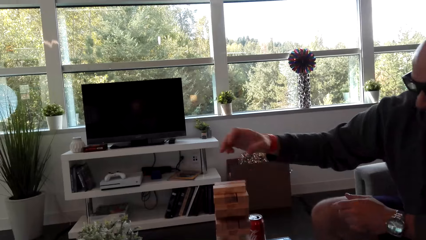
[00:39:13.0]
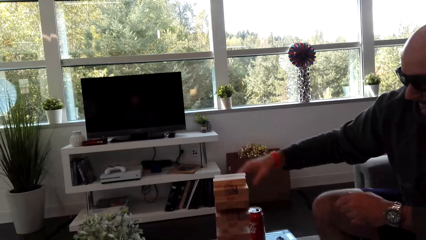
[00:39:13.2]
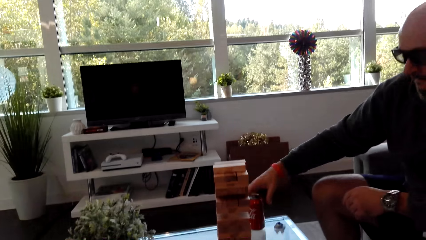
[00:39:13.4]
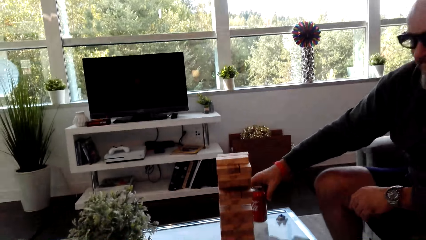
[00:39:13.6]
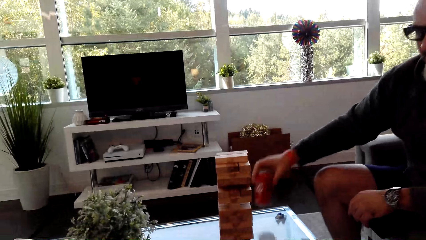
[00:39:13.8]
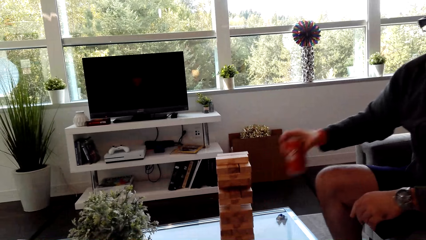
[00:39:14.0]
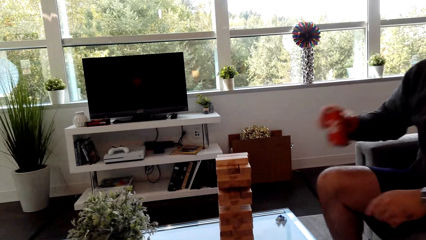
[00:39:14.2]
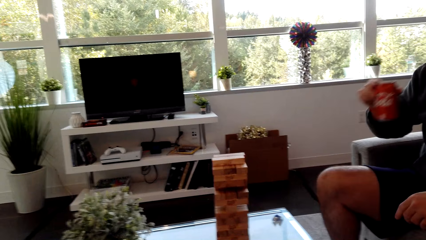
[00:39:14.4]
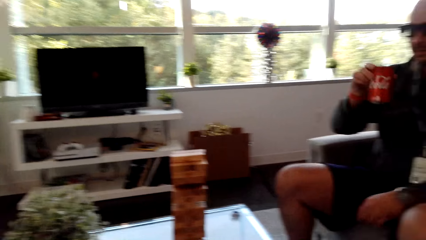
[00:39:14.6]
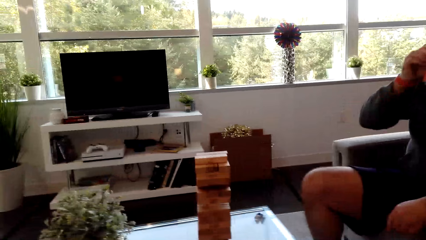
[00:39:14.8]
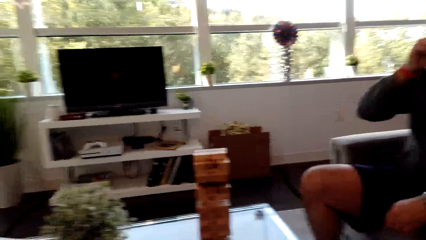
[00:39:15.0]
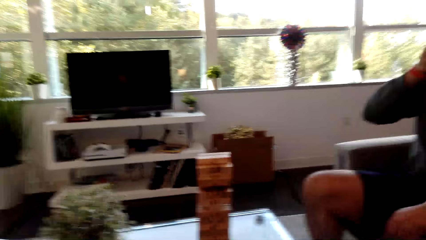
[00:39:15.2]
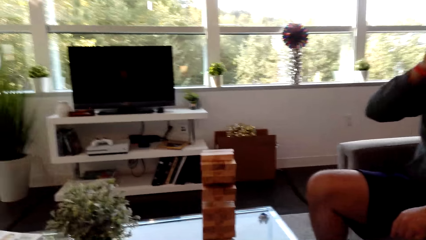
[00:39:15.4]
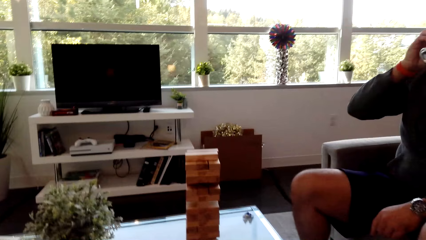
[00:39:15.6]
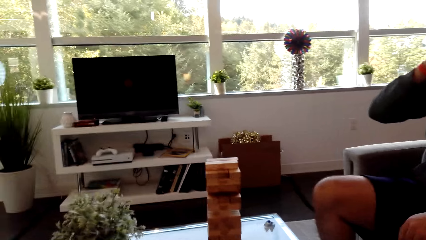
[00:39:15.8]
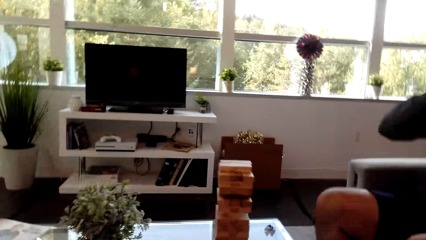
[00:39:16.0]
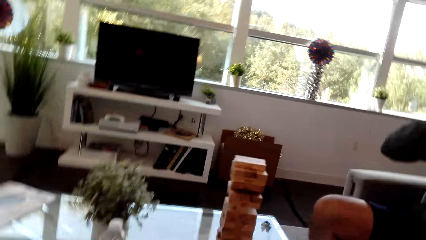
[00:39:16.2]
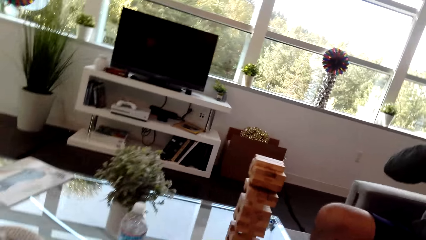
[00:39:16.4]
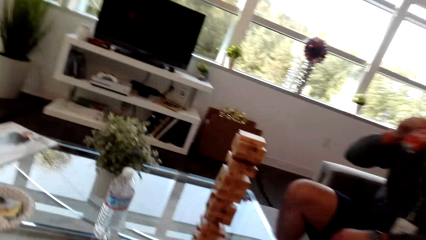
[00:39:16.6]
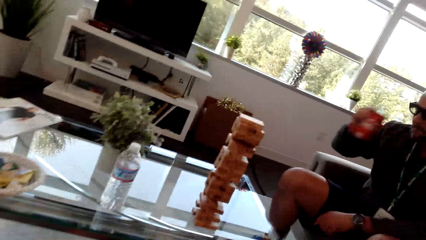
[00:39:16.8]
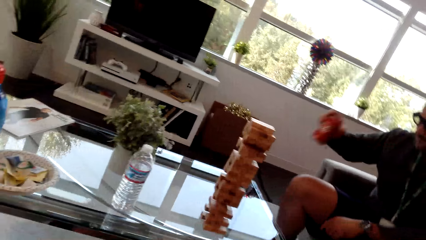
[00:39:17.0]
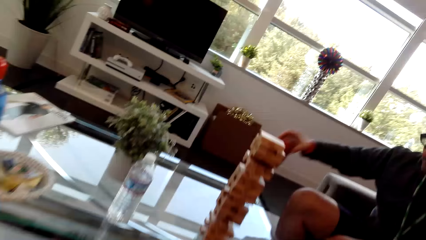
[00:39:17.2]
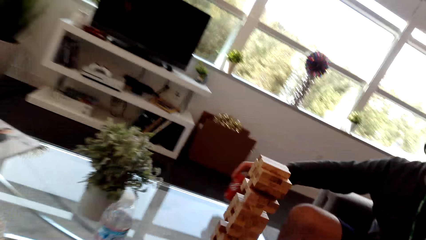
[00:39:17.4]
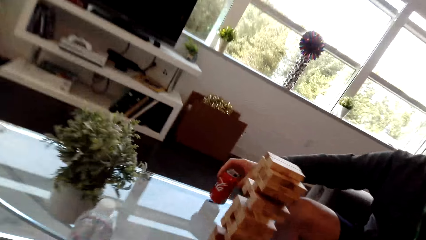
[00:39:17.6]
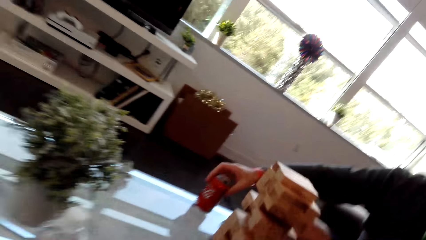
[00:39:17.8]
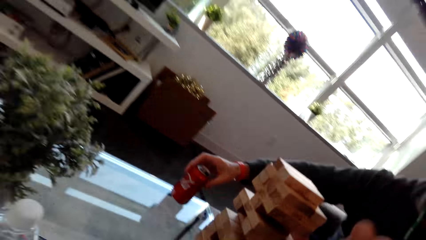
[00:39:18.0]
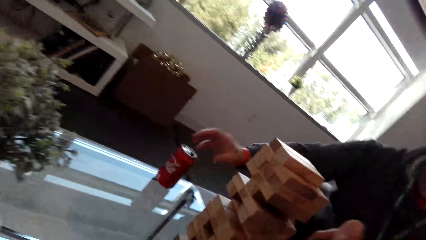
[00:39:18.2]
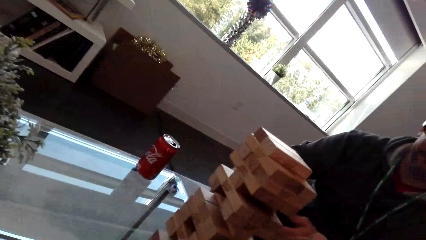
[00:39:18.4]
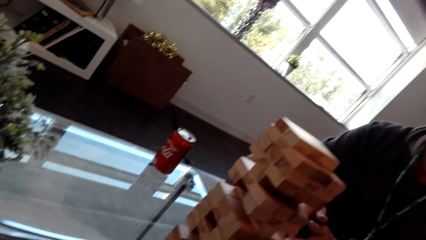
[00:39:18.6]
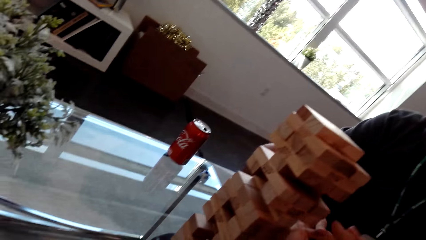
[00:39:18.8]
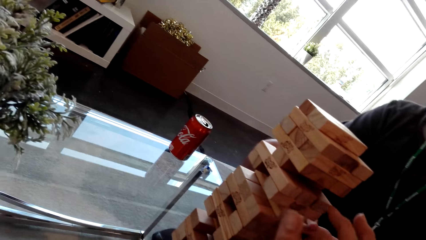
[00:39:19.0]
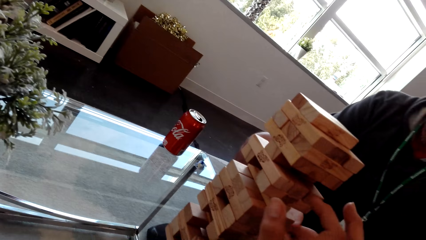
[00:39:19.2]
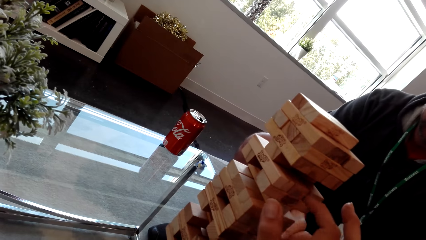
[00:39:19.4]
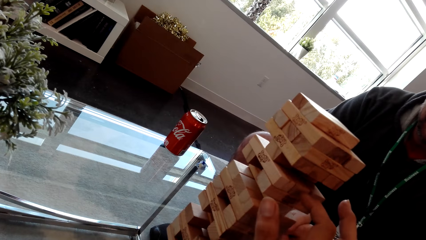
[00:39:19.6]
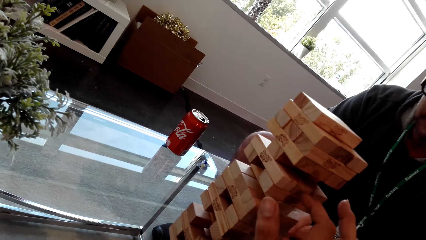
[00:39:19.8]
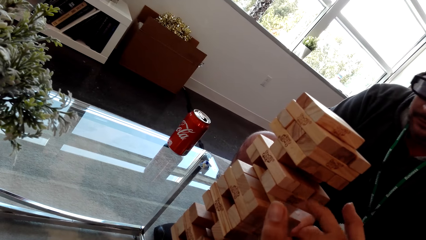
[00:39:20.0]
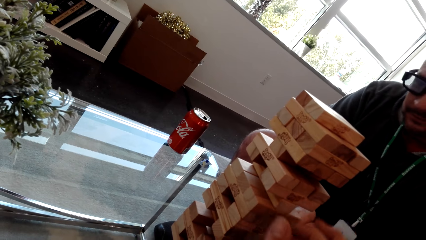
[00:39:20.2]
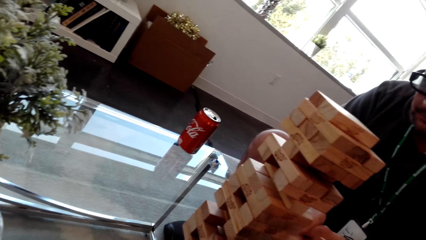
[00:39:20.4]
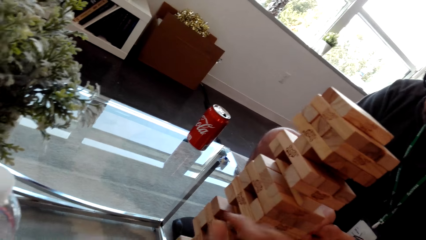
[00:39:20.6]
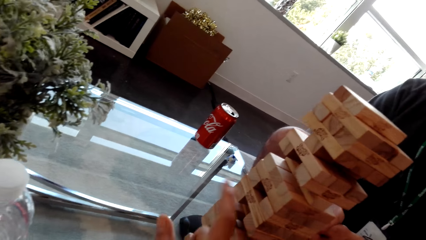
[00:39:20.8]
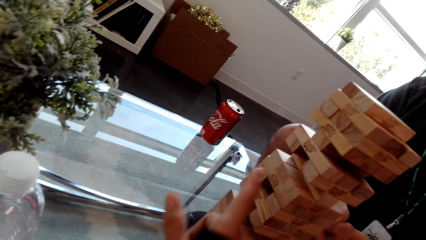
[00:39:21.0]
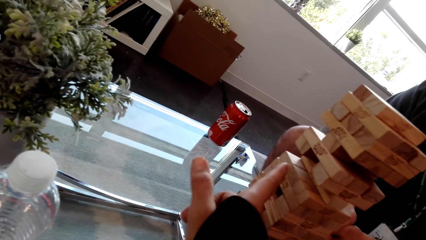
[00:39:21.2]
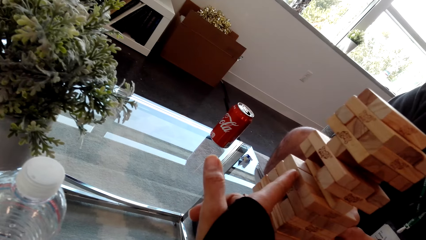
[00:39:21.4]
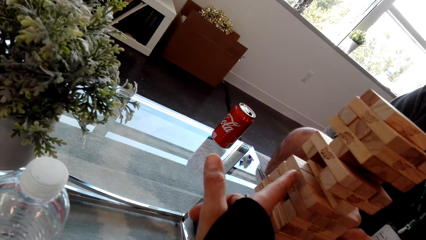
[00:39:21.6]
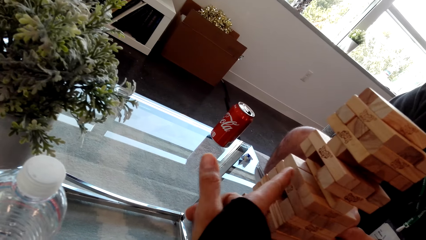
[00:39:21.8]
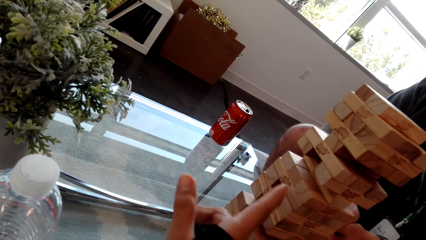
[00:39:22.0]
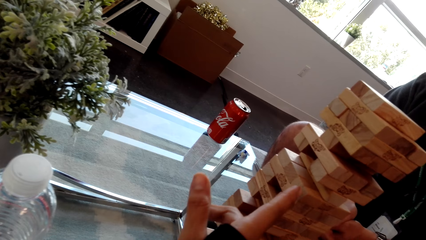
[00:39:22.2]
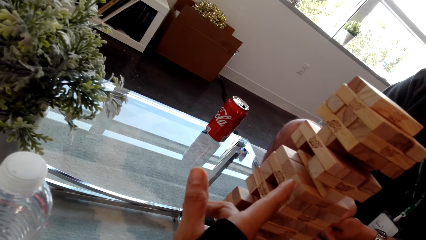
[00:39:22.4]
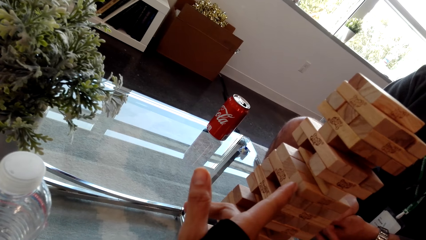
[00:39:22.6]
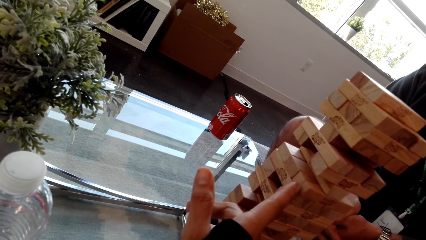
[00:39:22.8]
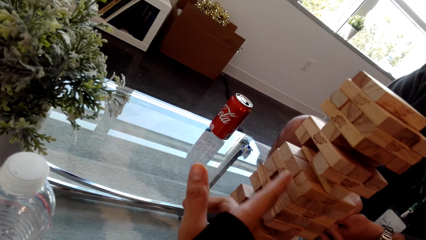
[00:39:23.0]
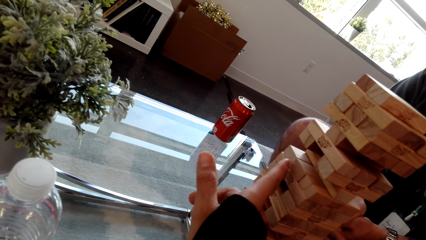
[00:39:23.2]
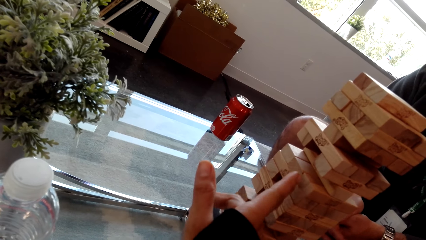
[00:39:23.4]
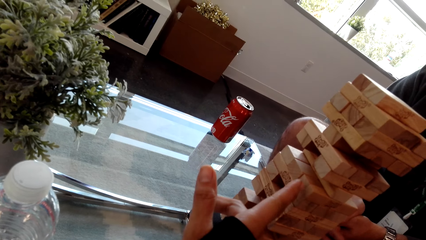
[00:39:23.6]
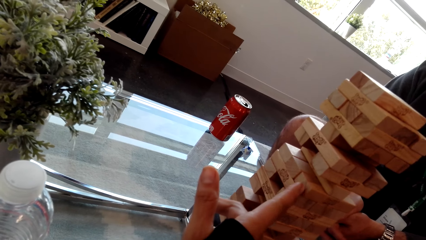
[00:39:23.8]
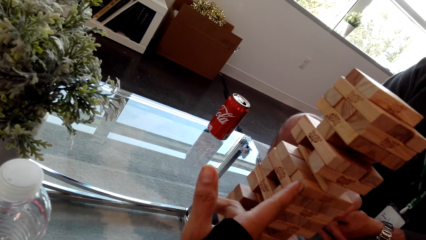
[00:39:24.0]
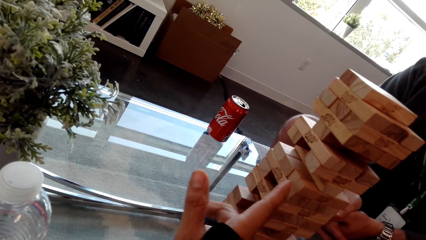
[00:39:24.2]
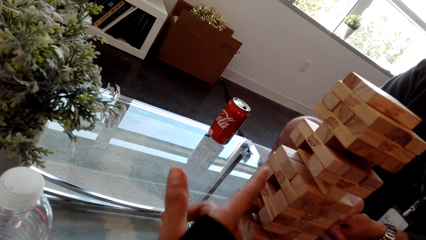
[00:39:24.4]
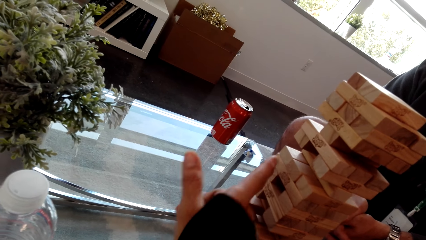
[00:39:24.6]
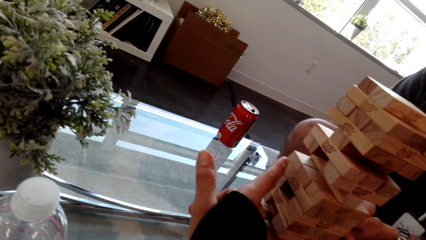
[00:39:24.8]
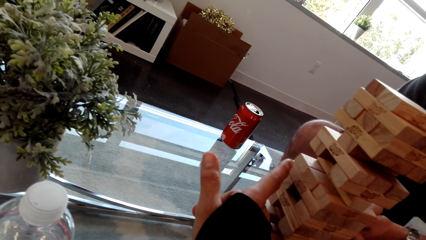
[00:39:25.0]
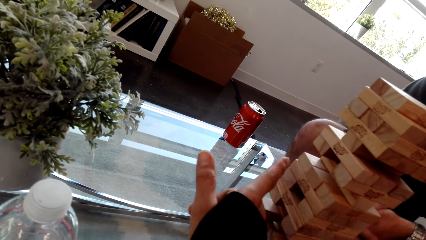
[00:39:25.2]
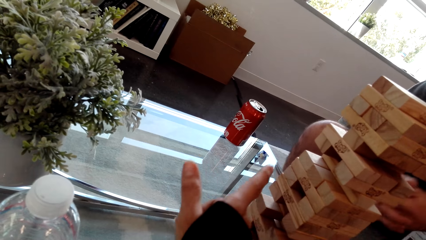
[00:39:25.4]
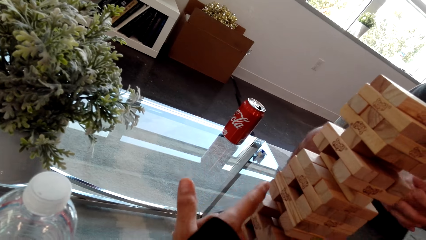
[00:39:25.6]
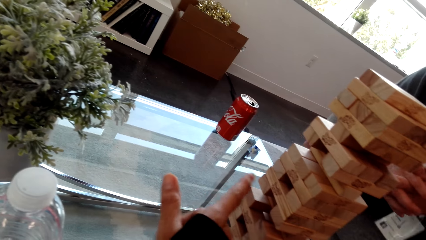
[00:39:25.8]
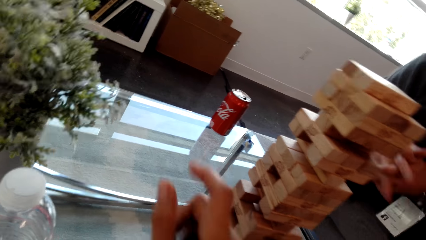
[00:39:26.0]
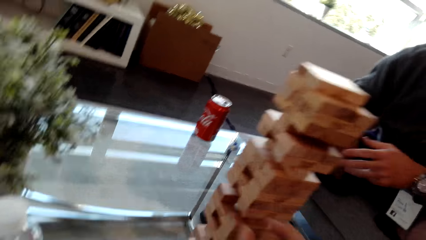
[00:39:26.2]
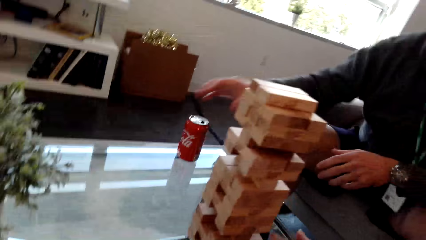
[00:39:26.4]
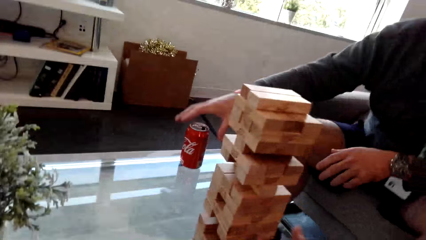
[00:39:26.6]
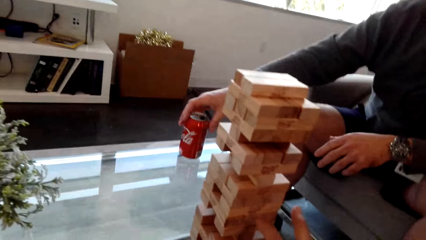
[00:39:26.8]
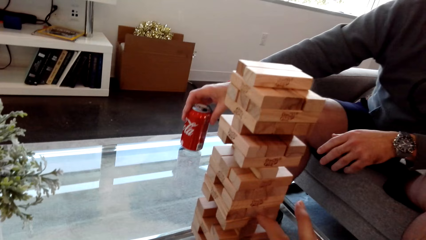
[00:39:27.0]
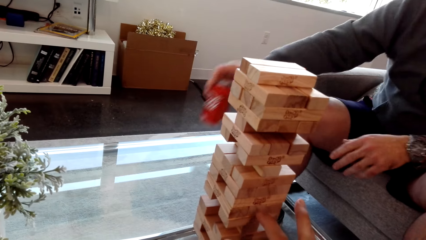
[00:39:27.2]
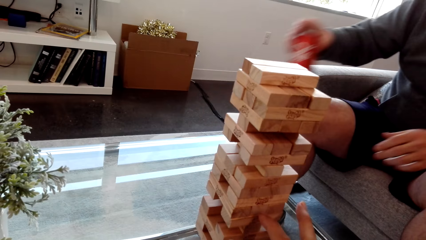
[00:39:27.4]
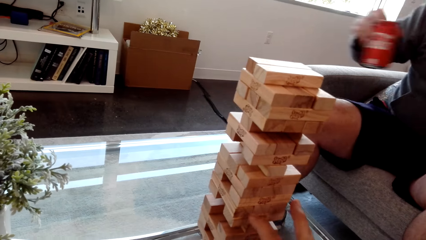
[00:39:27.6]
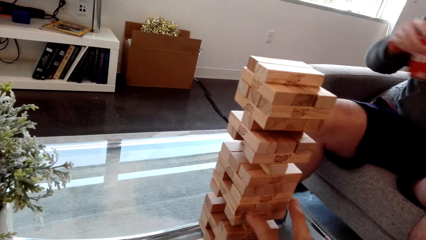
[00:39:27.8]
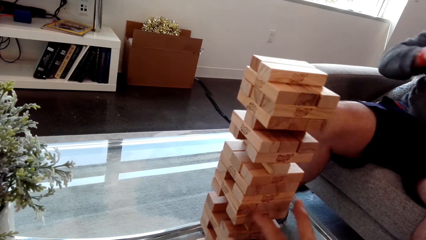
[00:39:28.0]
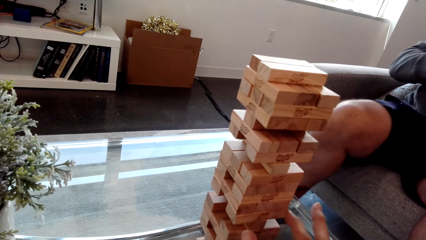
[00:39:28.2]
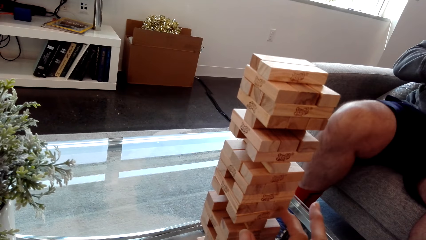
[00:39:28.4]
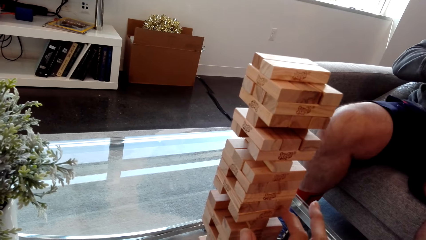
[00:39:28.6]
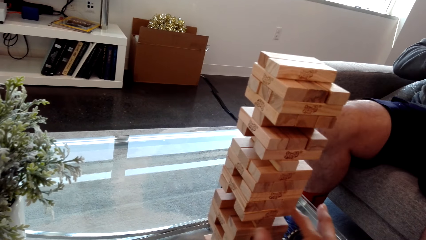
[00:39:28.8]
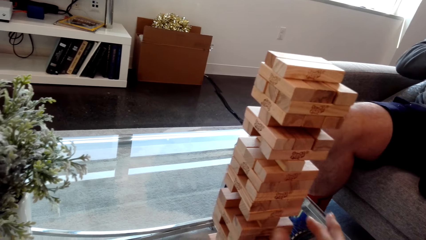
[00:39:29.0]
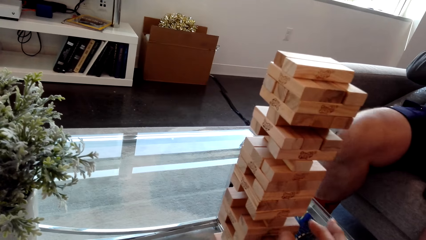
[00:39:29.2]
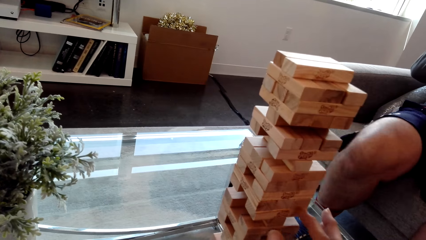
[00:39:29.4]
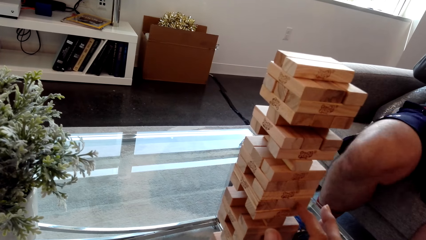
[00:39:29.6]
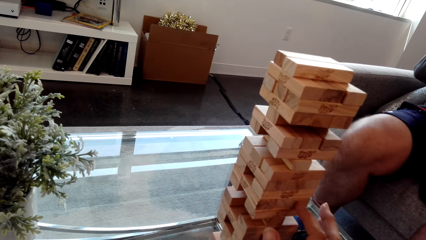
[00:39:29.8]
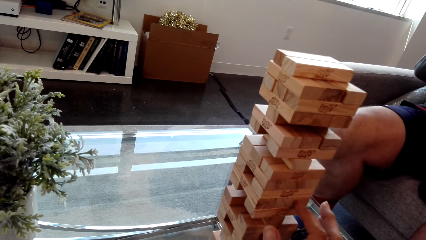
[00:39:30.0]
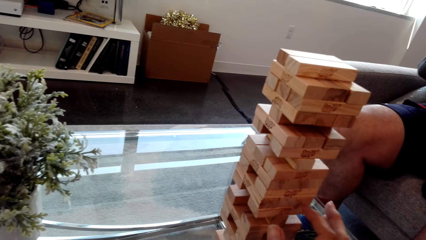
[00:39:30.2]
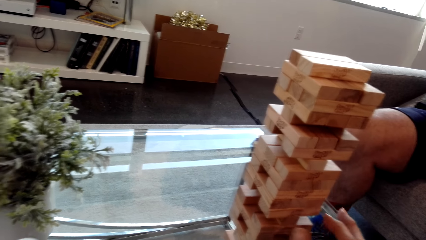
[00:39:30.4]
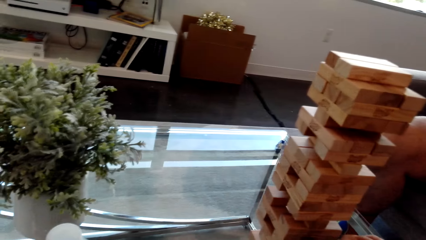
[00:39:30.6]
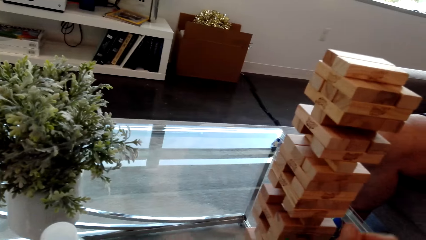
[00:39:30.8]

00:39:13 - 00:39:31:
The man removes his hand from the blocks. The man picks up the cola can from the table. The man drinks the cola drink. The man puts the cola can down on the table. The camera wearer puts a hand on the blocks. They dialog with the man. The man picks up the cola can.
